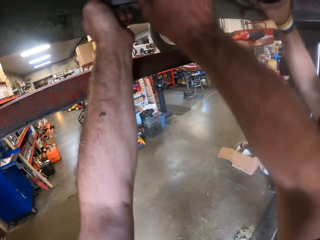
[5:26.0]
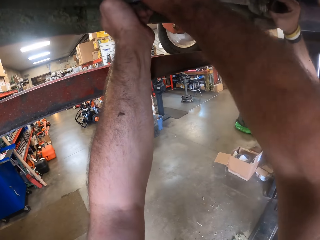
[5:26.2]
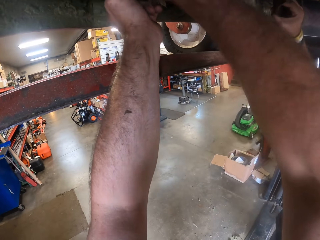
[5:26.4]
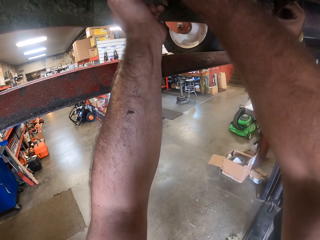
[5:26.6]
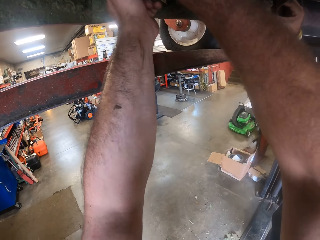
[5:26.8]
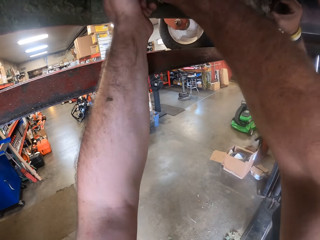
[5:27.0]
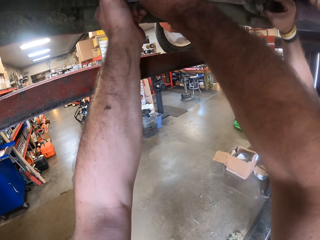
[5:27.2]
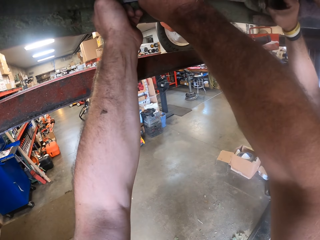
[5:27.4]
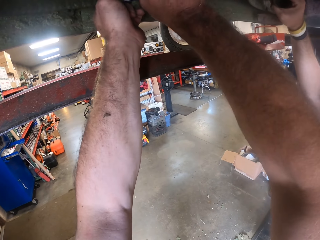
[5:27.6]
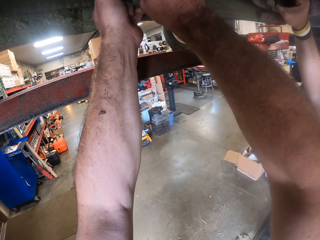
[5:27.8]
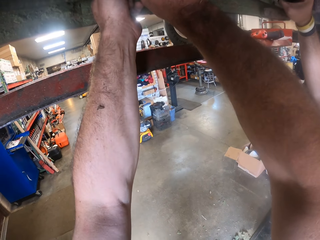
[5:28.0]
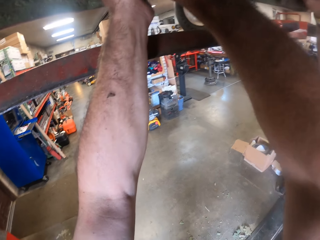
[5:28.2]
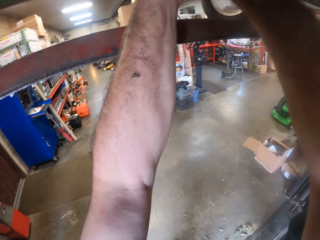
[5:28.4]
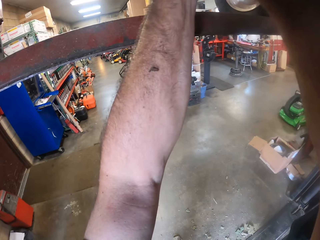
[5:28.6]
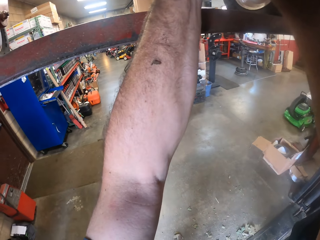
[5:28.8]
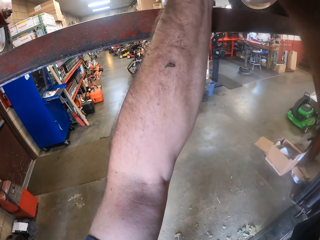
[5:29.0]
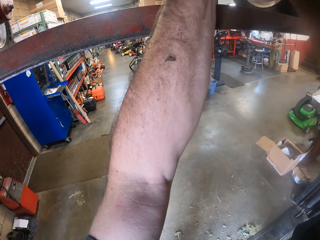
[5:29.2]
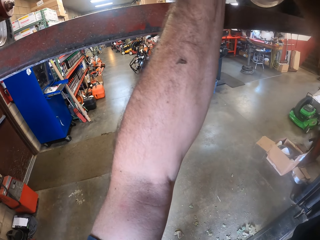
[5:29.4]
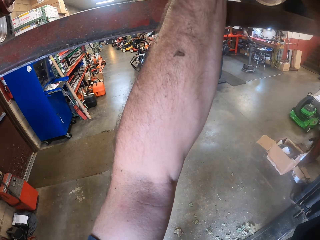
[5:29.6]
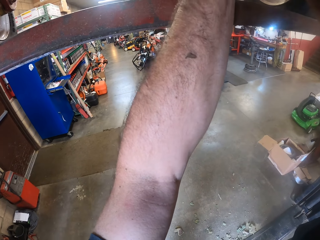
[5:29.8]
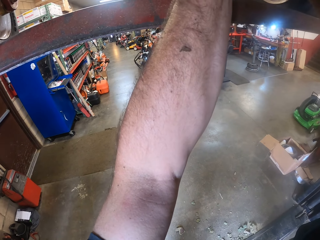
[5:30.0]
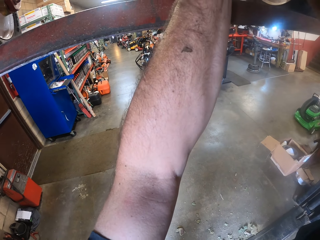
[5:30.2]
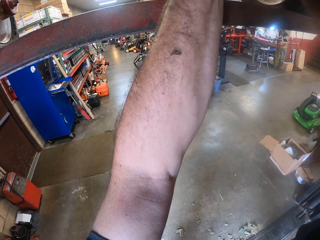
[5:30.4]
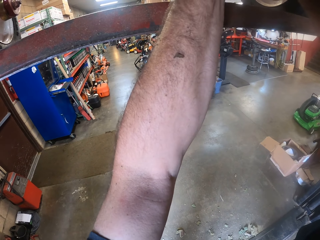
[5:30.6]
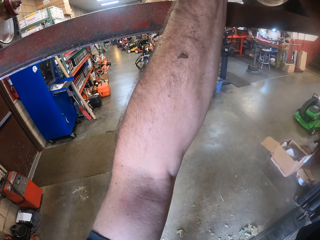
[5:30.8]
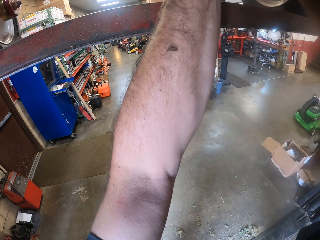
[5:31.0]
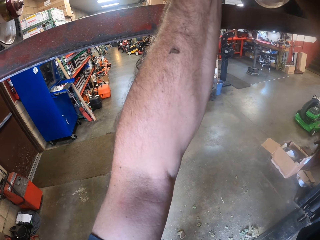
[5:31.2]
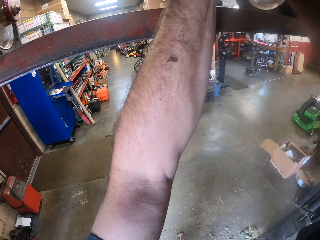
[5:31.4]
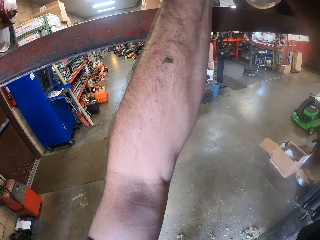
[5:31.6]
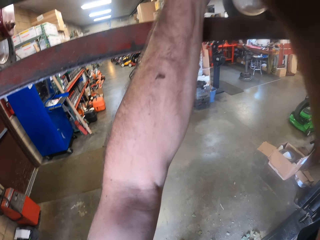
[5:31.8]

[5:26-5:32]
The camera wearer fixes the nuts.

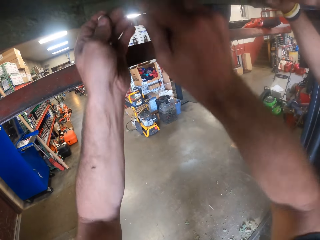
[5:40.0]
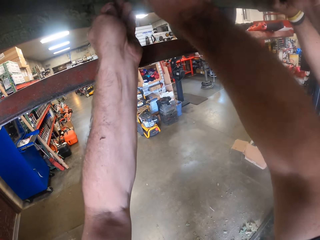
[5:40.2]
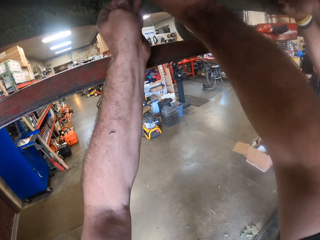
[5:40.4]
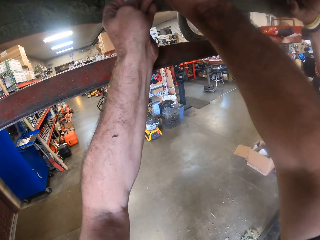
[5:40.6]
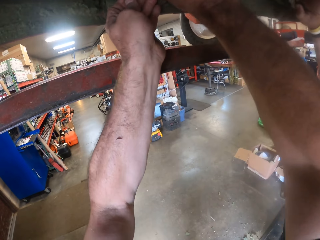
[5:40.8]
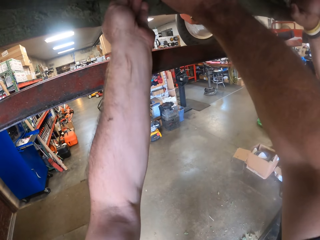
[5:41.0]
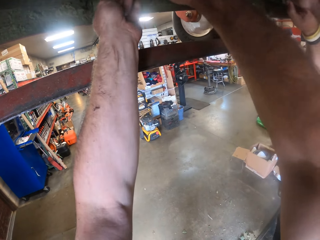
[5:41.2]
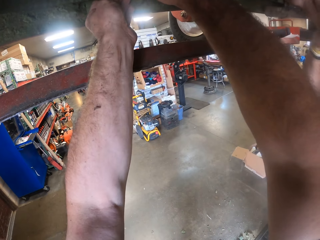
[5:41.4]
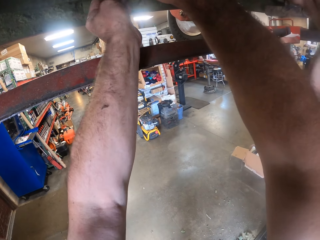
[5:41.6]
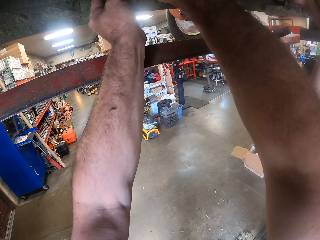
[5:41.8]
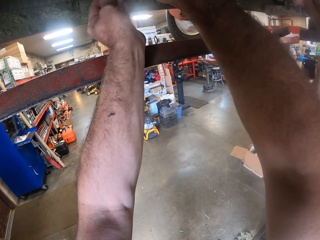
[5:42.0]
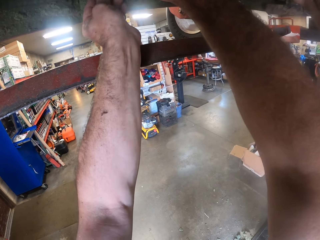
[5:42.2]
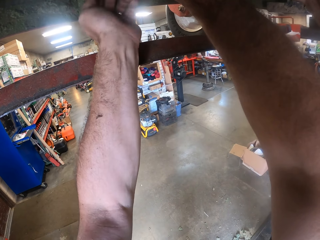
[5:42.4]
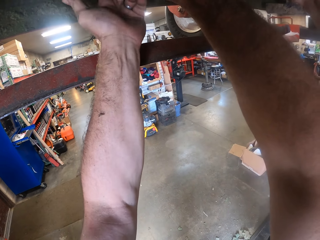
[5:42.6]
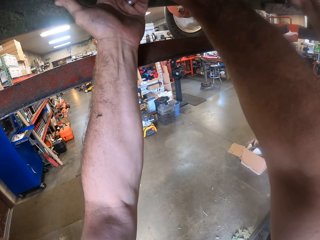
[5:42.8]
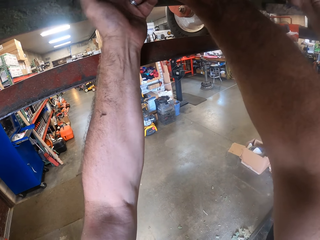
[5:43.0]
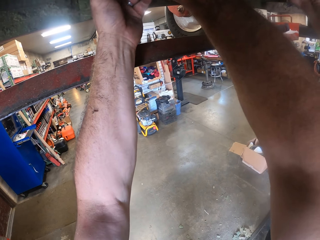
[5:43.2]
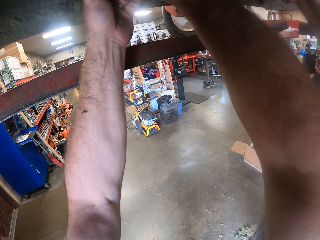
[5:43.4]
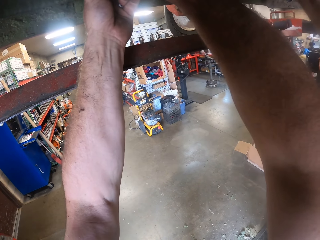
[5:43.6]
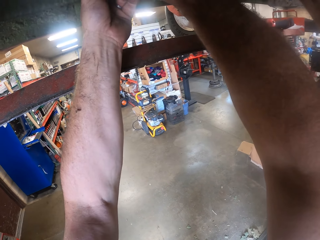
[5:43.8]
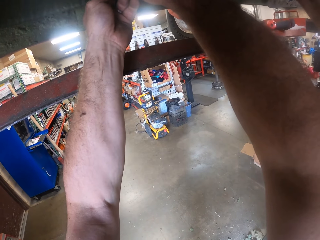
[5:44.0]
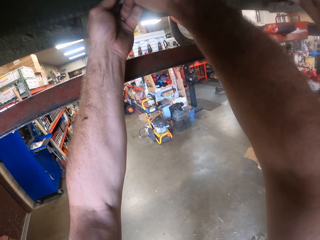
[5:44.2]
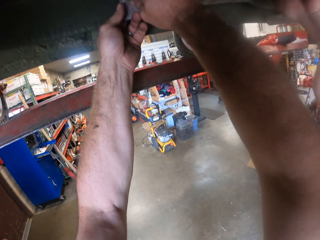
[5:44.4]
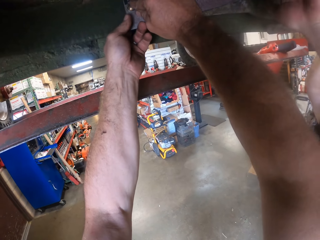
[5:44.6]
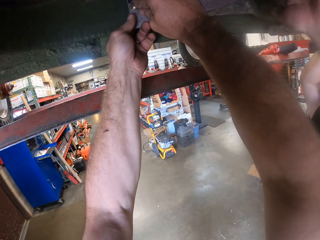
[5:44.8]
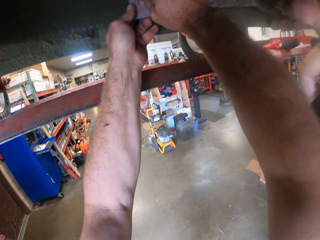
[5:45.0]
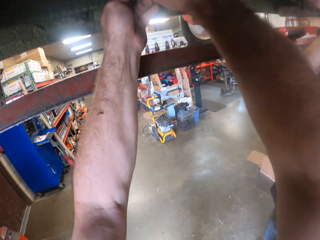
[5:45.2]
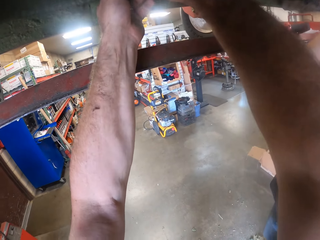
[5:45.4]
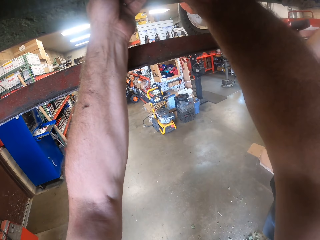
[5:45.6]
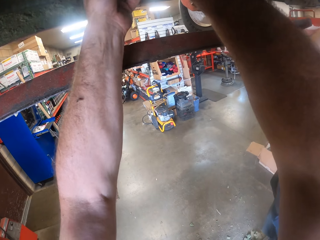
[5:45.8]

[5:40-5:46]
The camera wearer repairs underneath the lawn mower with both hands.

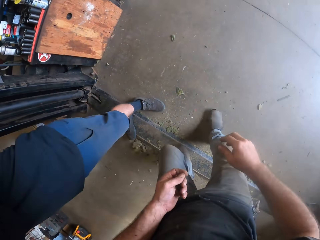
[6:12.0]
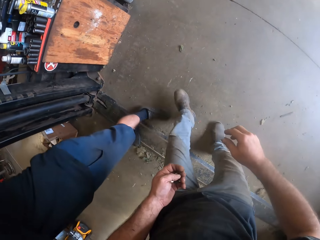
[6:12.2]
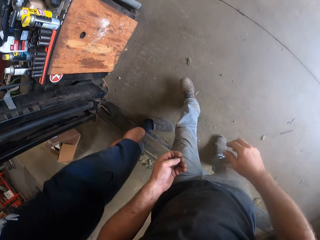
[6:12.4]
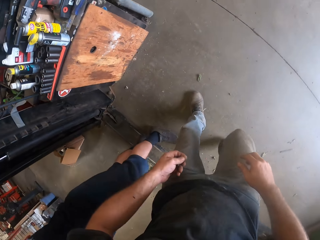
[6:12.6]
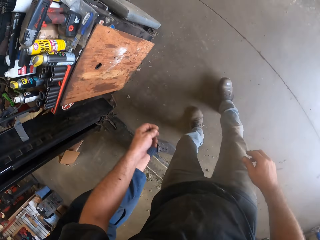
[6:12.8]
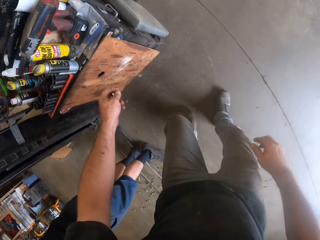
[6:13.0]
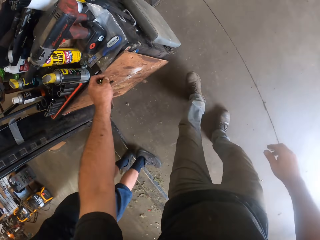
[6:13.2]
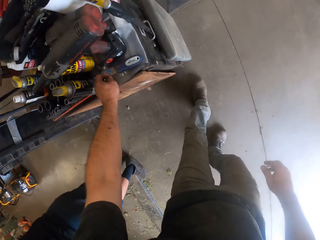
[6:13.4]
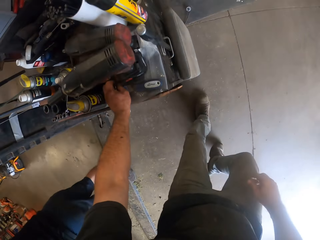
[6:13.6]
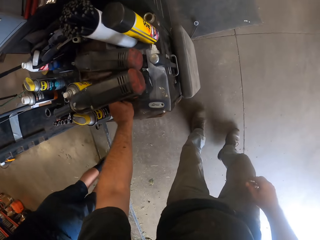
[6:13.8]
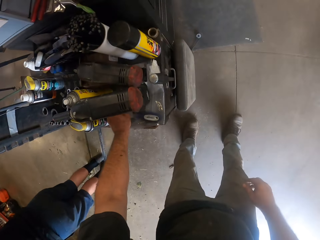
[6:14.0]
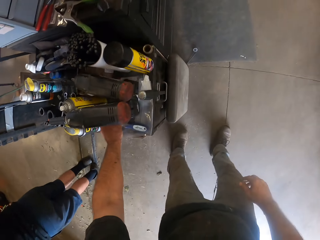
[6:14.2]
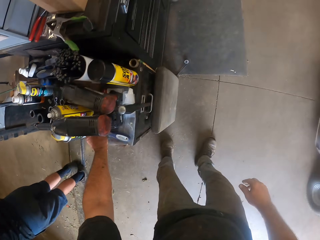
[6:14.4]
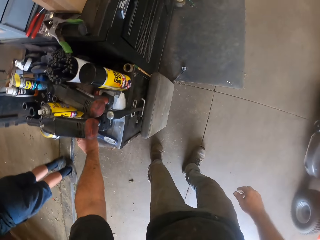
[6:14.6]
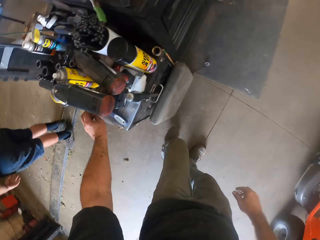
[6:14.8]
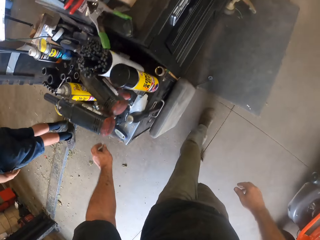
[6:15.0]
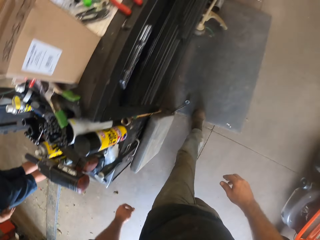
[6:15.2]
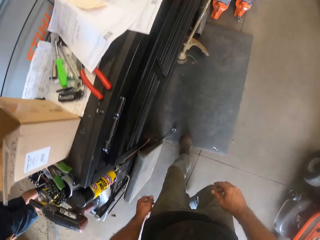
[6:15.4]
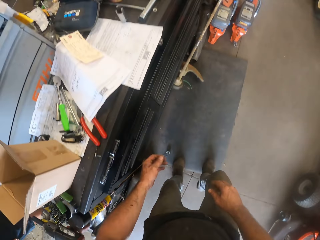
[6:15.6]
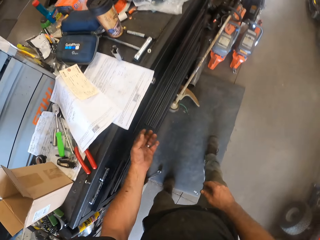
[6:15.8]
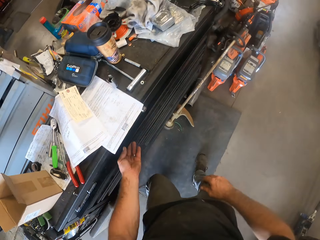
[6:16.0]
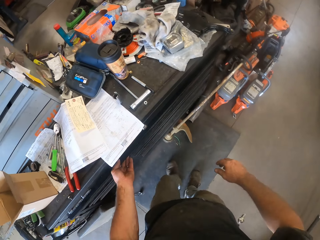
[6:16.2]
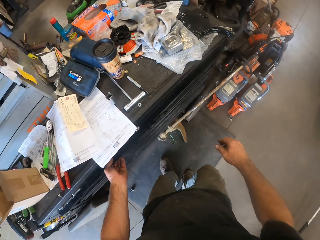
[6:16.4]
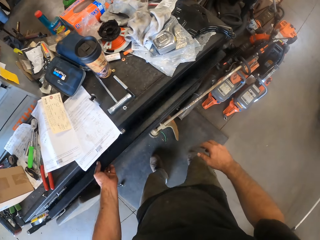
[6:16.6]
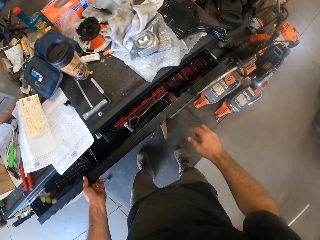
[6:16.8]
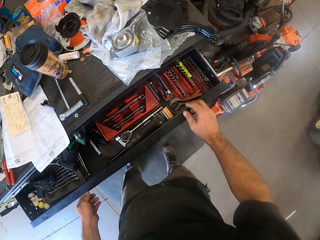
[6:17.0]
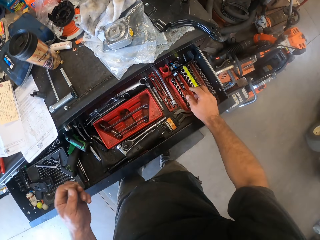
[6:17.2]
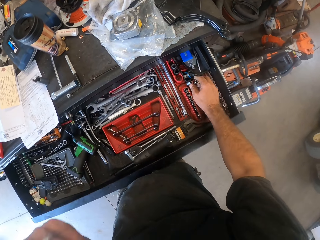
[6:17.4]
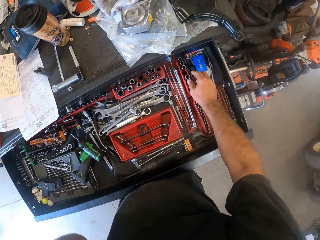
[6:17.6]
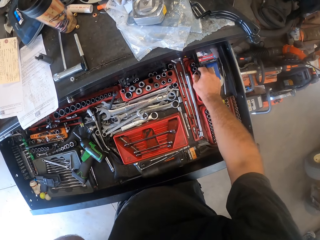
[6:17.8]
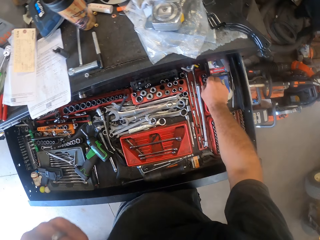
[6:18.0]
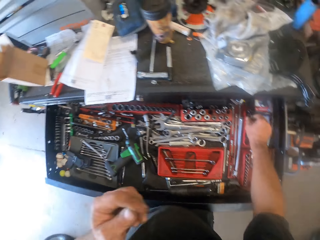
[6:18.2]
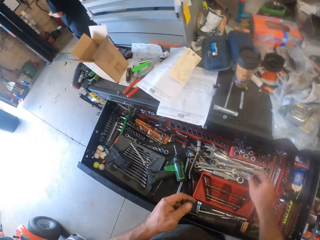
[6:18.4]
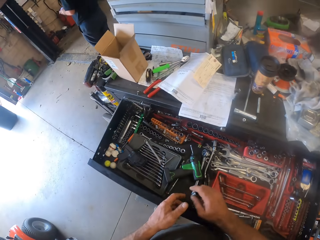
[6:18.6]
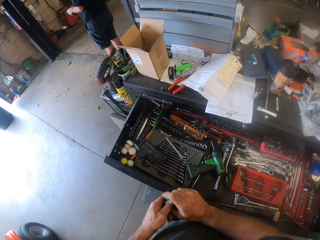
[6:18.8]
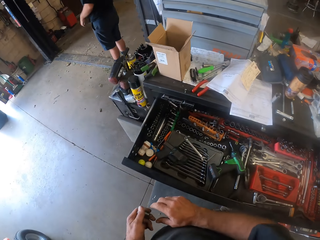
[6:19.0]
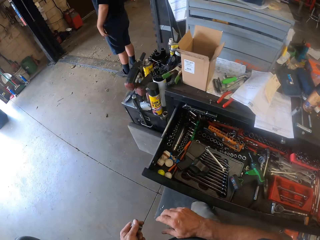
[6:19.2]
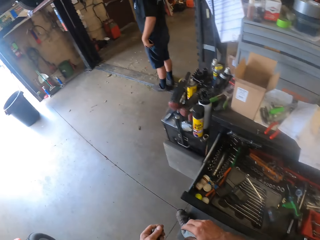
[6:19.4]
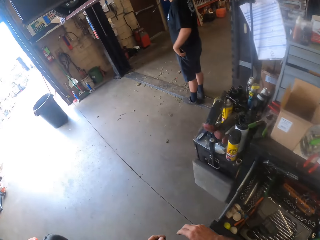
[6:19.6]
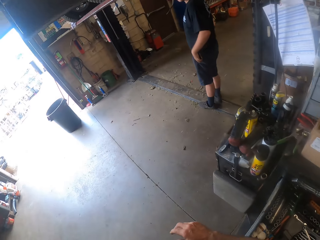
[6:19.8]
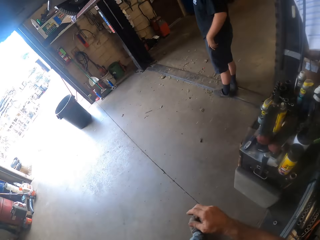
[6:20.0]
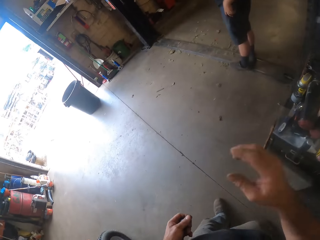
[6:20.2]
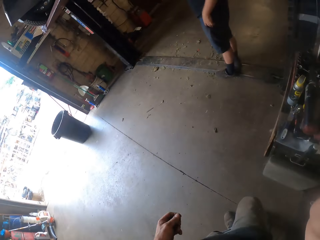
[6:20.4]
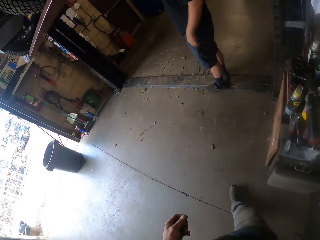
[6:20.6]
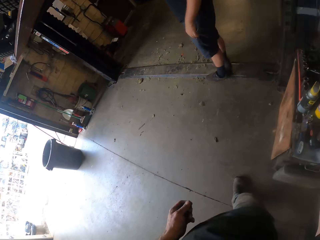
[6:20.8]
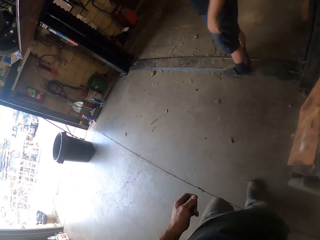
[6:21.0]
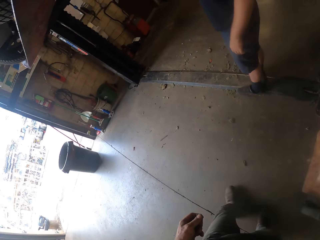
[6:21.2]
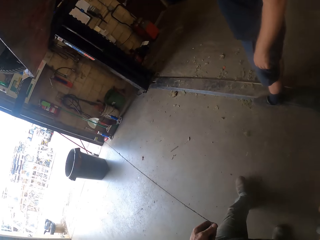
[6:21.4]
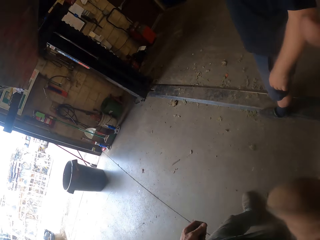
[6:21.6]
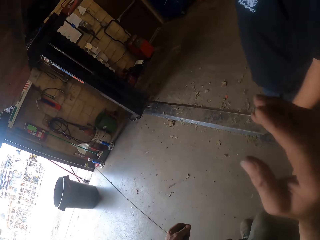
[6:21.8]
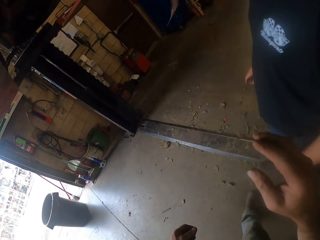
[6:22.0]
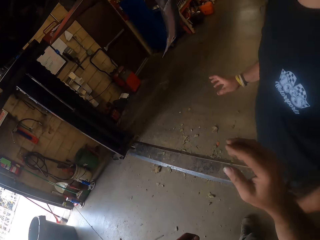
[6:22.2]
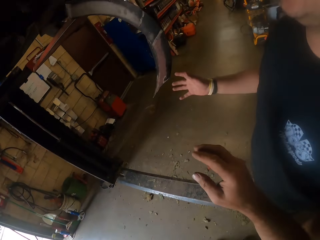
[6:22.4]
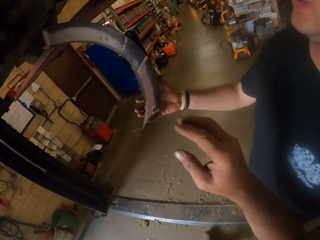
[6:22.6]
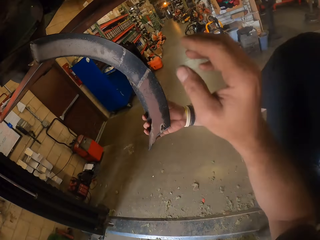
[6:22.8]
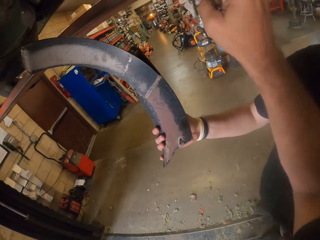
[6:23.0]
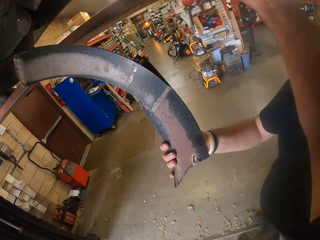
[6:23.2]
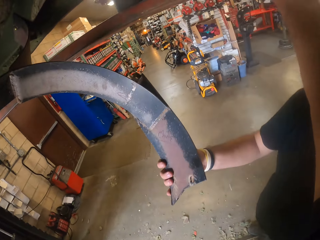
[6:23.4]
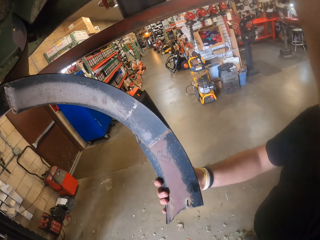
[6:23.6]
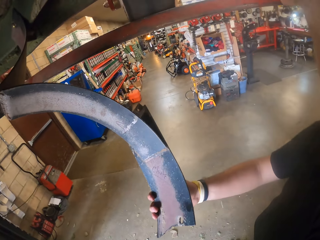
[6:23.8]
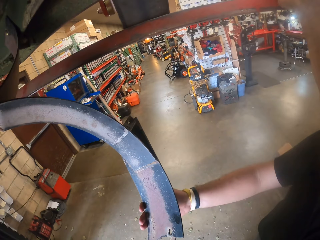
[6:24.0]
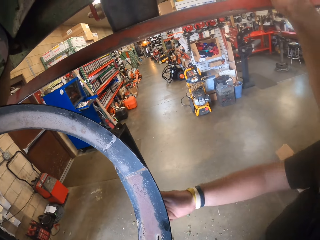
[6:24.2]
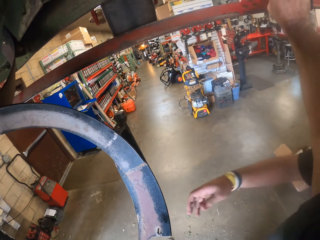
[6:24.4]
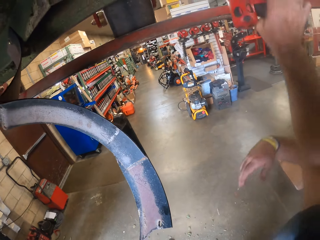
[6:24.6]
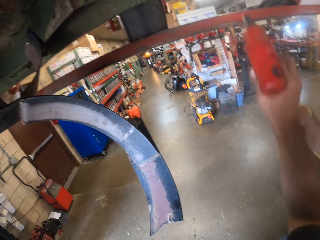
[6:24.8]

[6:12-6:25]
The camera wearer walks in the garage. He drops a nut on the table with his left hand. He walks in the garage. He opens a drawer with his left hand. He picks up a bolt extractor from the drawer with his right hand and passes the bolt extractor to his left hand. He walks towards the car lifter and touches his face with his right hand. A man holds the bottom of the vehicle. The camera wearer picks up a combi drill from the rail of the car lifter with his right hand.
